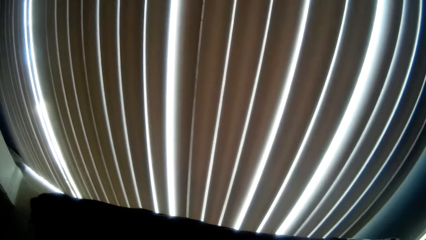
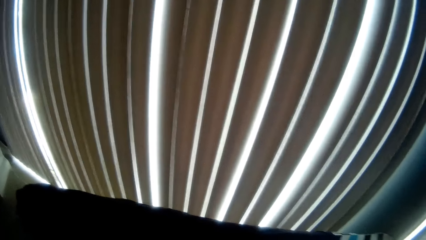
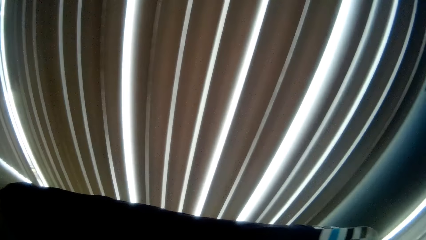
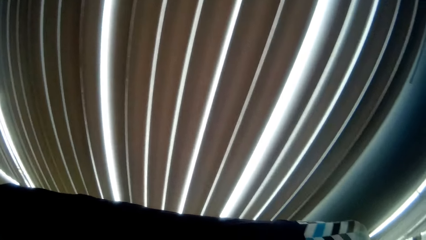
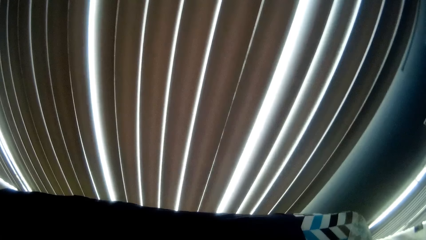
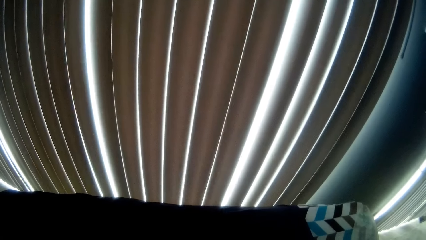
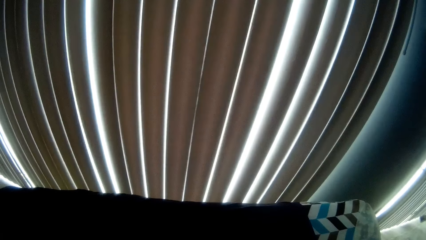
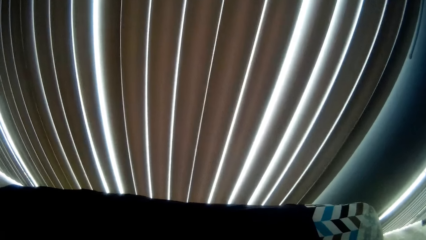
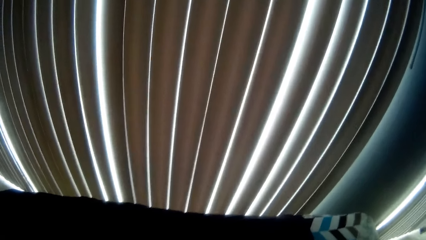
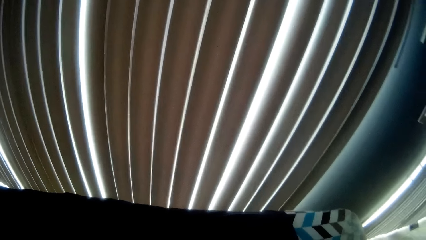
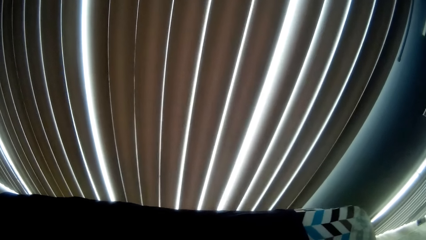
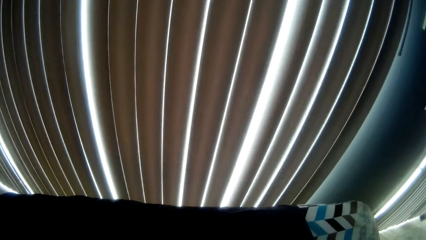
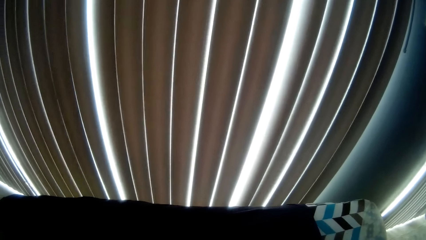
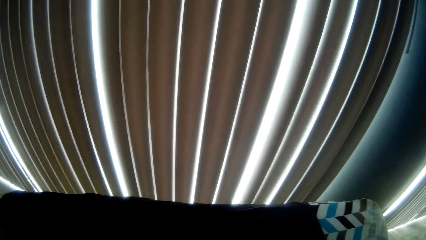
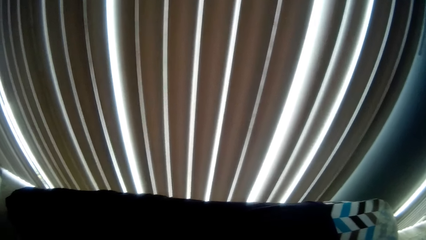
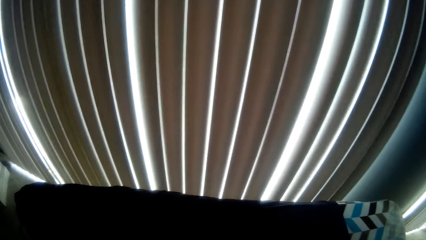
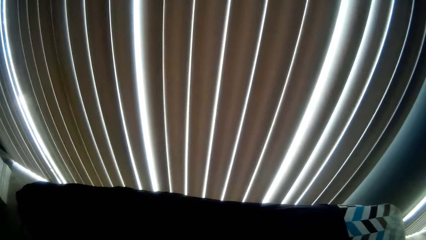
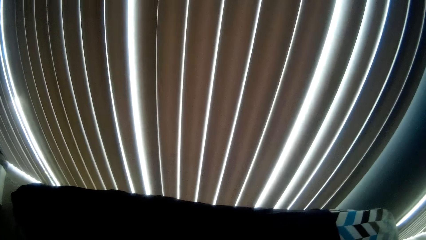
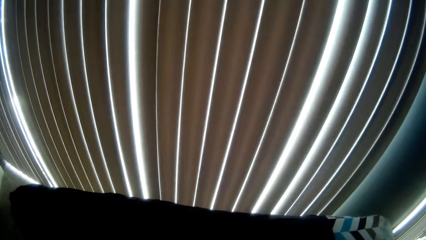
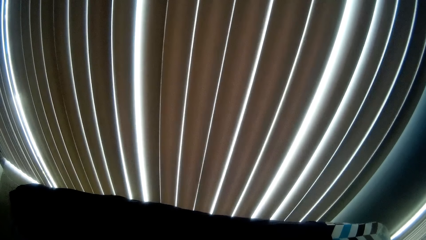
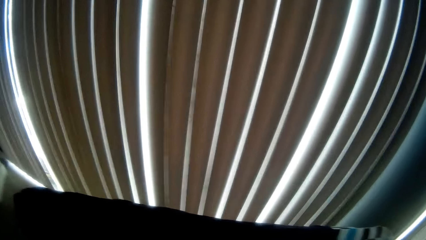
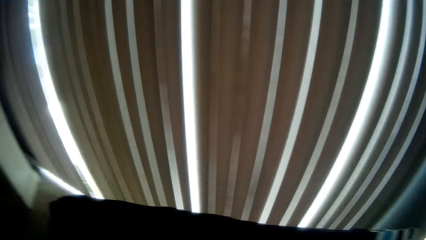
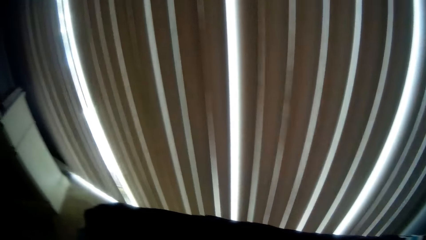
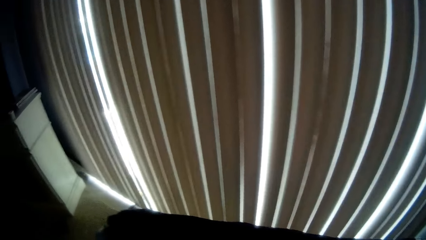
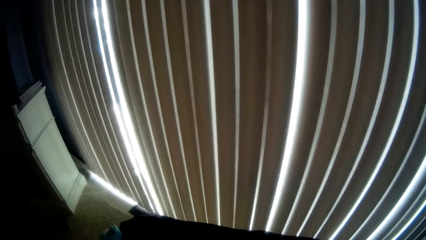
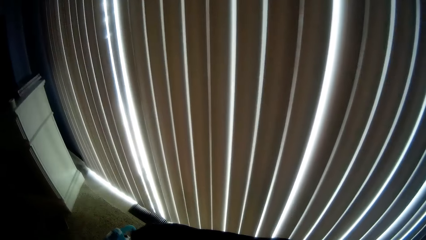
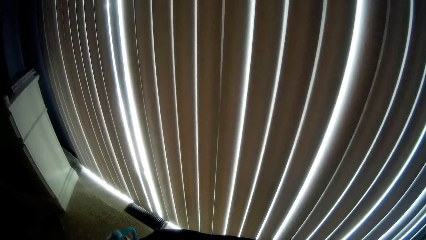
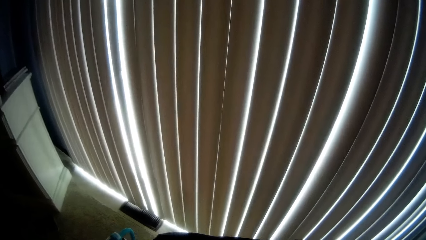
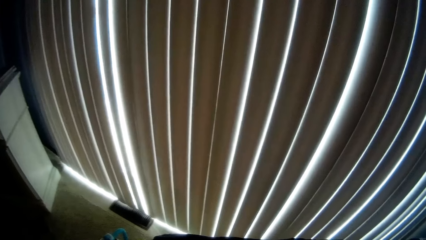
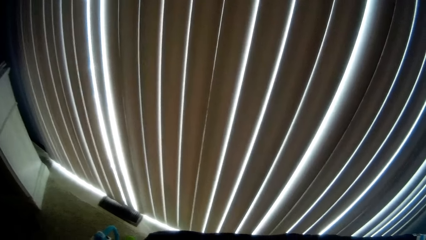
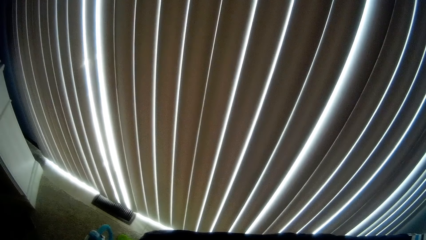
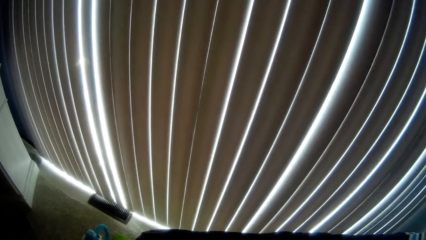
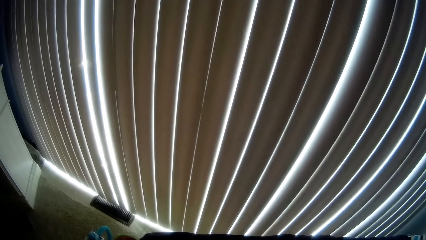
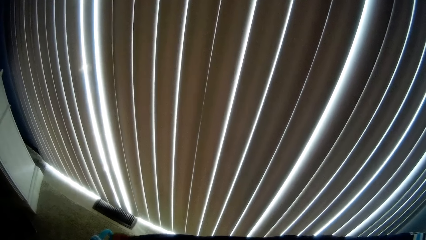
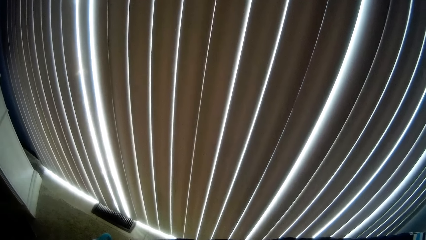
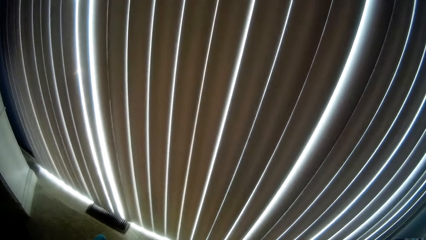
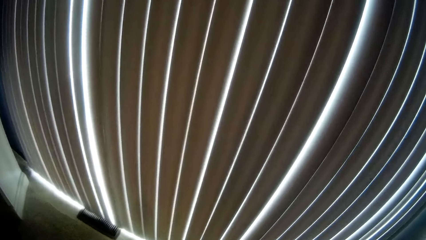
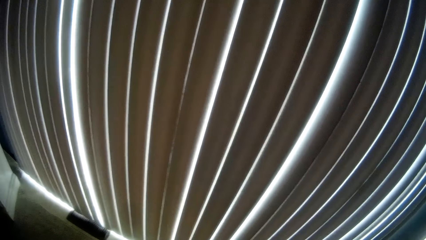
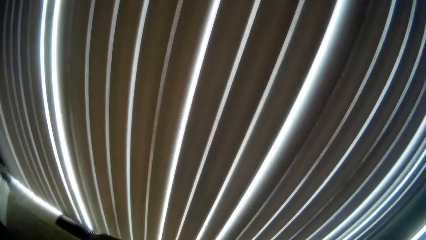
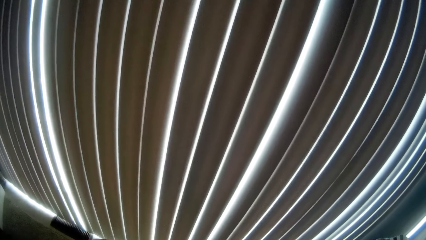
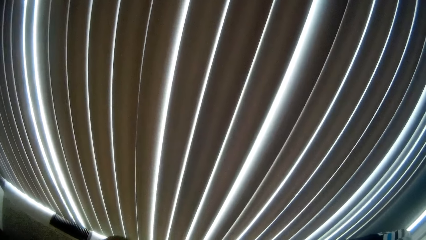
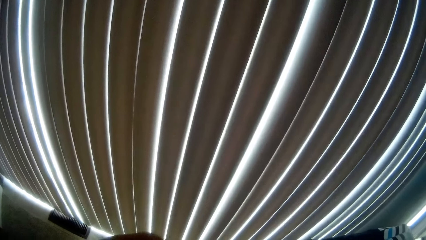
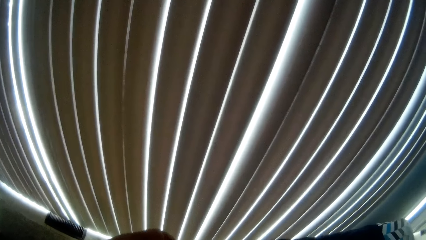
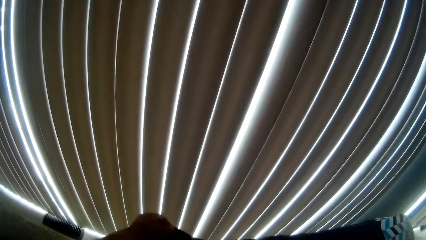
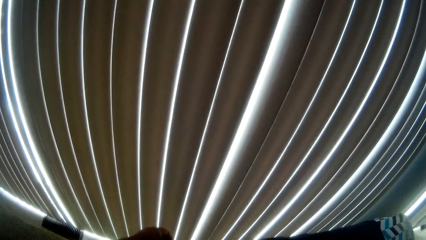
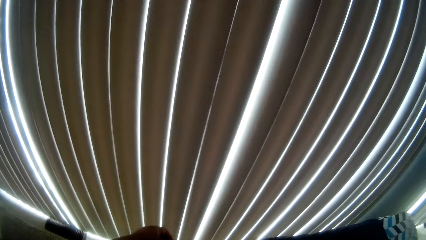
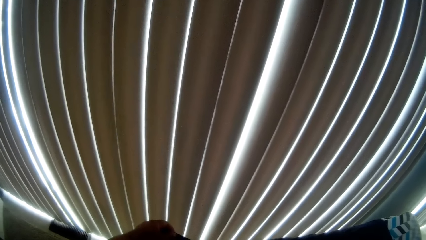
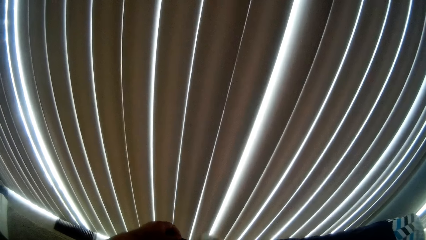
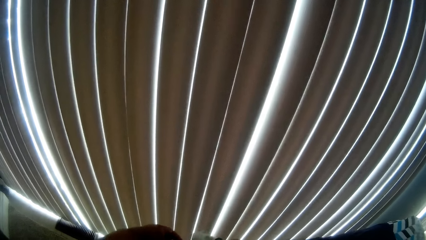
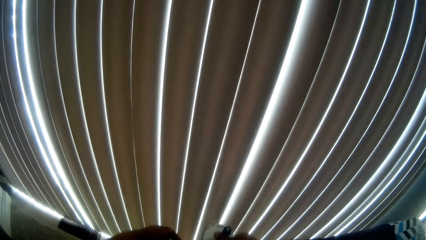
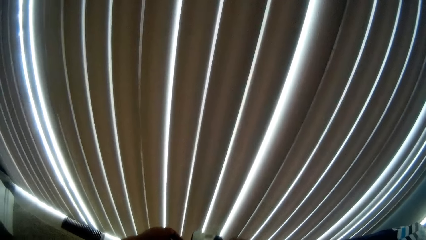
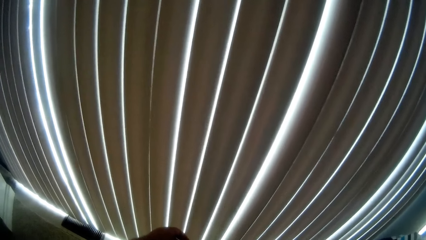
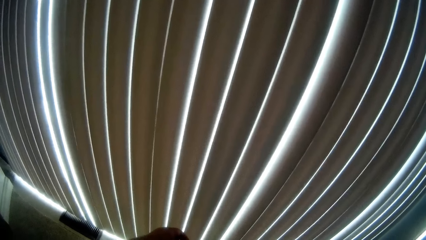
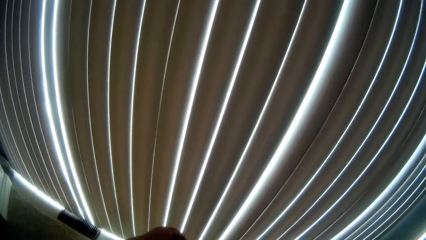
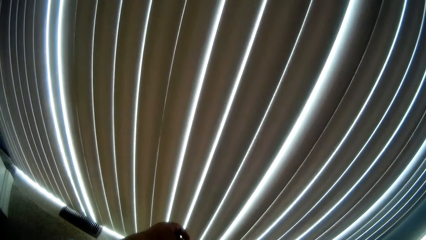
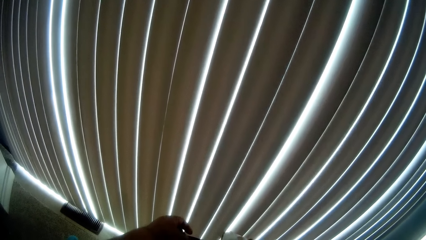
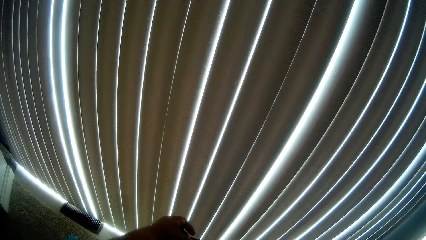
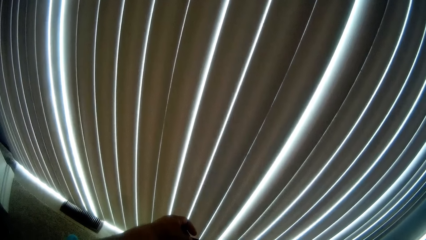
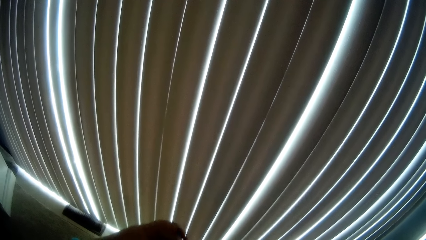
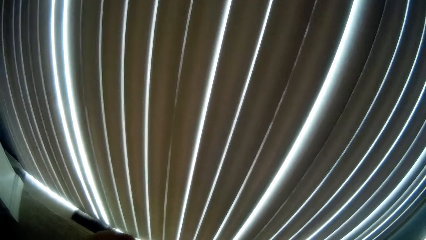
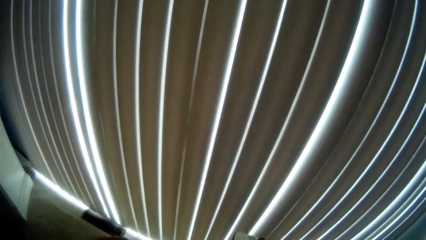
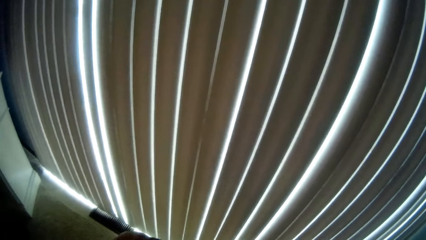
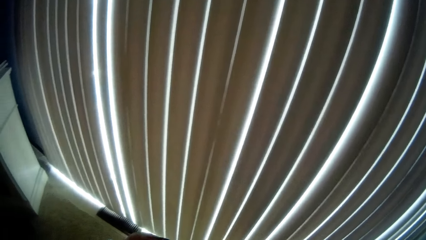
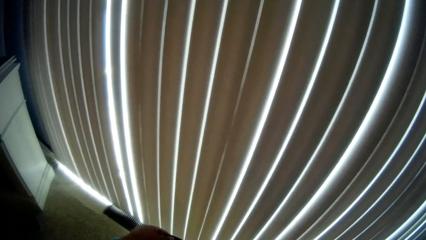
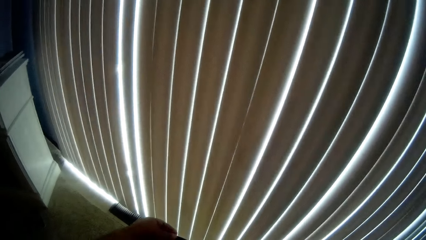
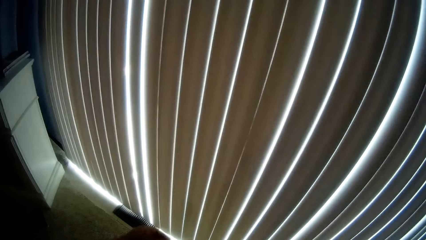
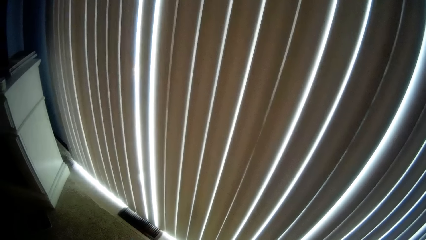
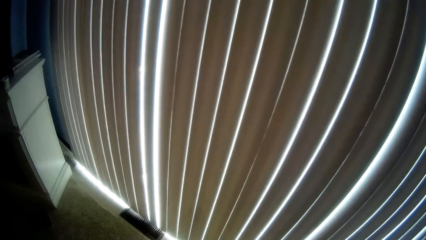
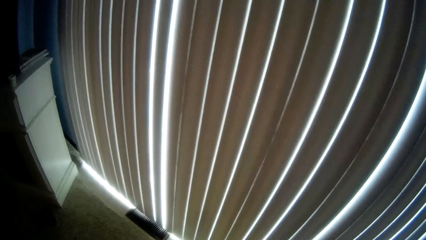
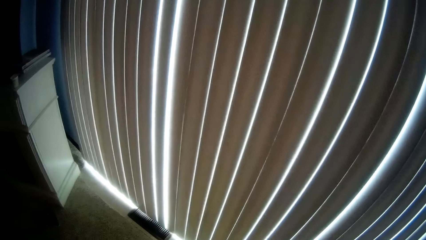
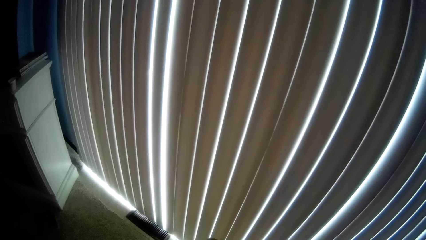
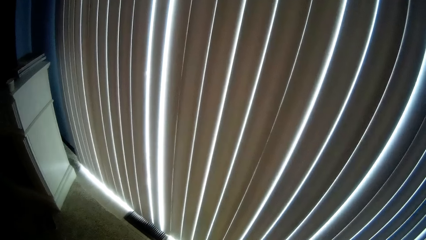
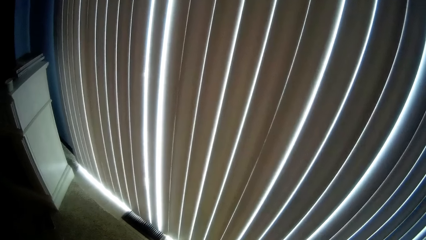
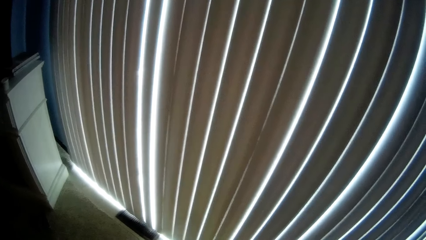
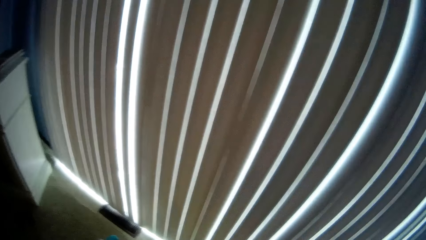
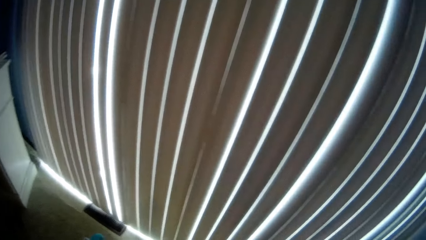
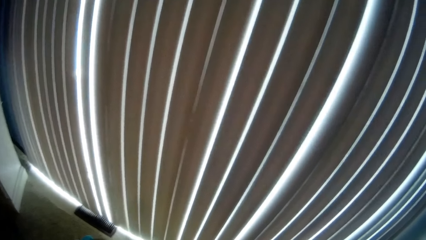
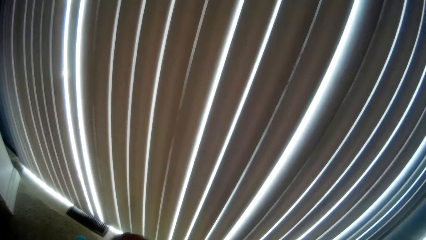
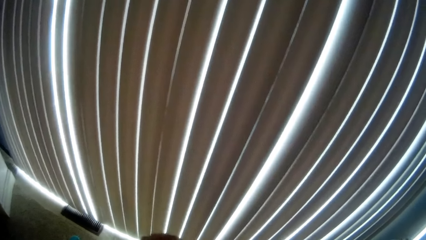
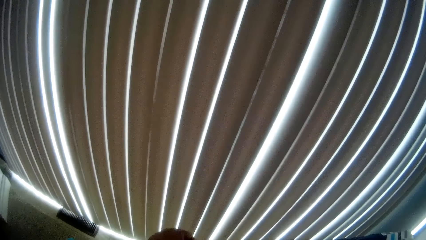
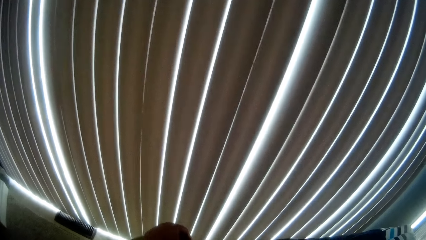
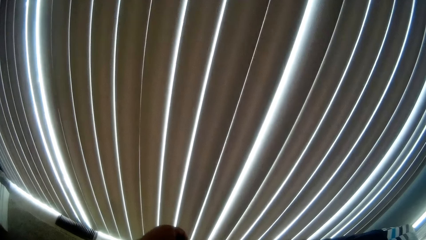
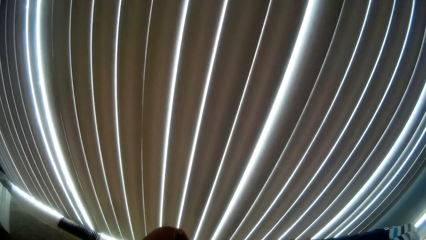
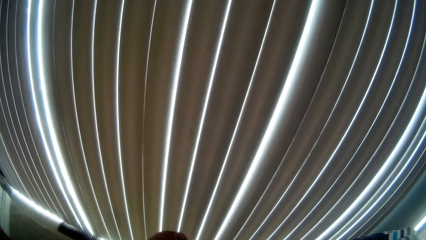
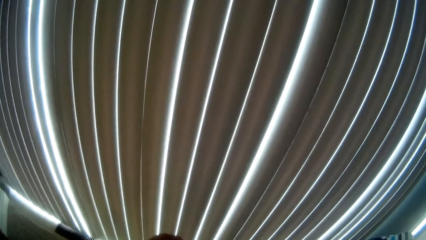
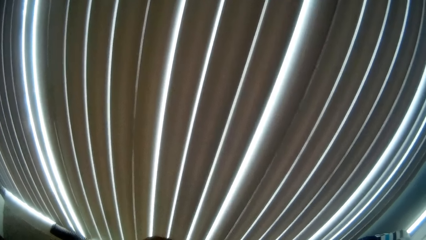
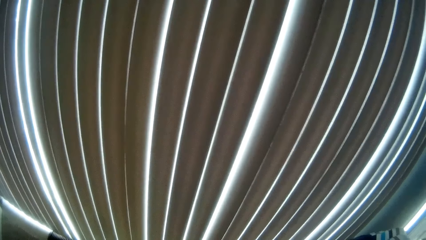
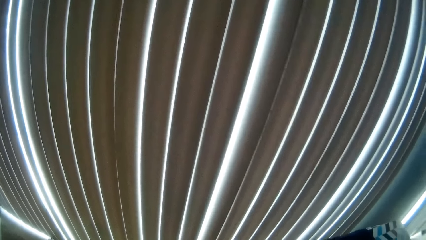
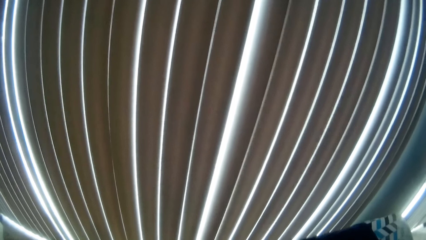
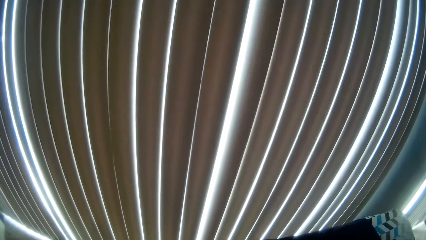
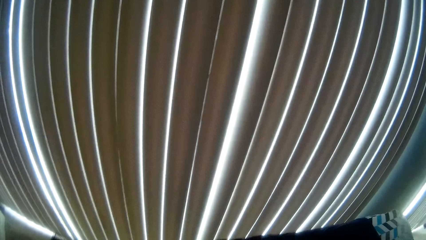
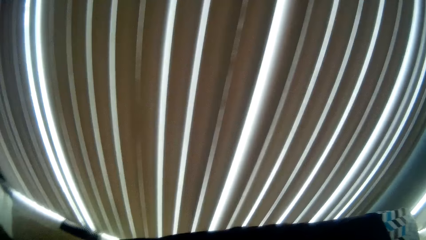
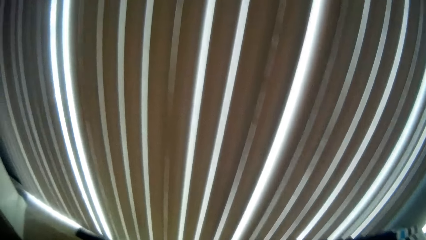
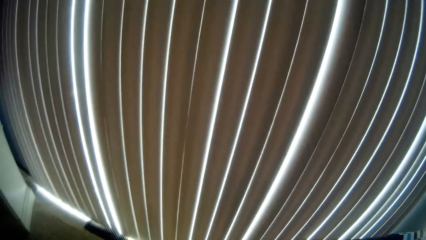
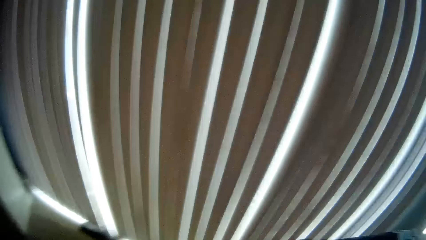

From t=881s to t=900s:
The camera wearer adjusts the shirt. They iron the shirt. They adjust the shirt. They adjust the shirt again. They talk.
